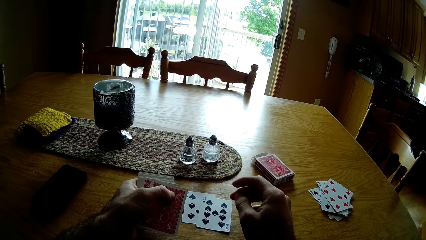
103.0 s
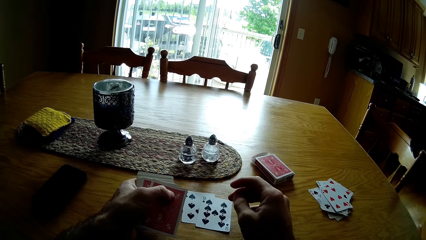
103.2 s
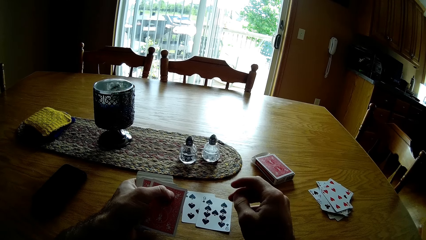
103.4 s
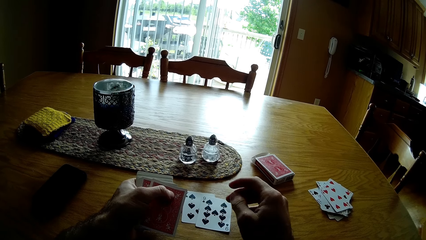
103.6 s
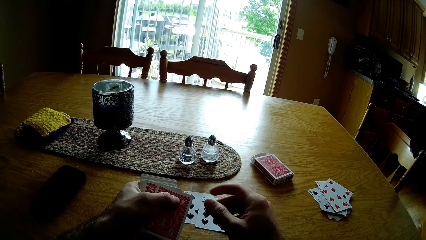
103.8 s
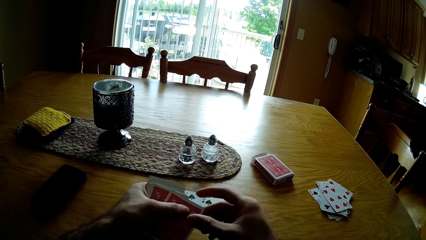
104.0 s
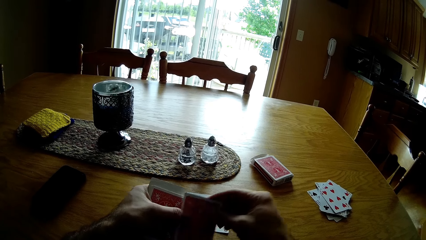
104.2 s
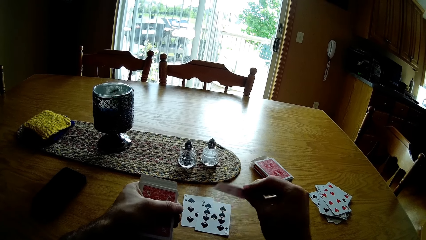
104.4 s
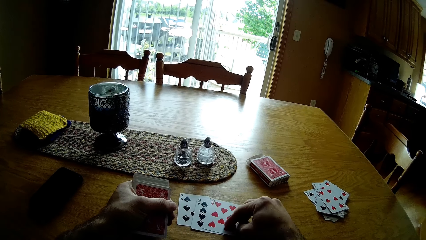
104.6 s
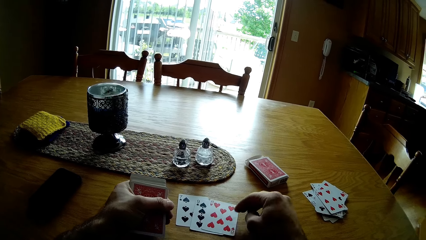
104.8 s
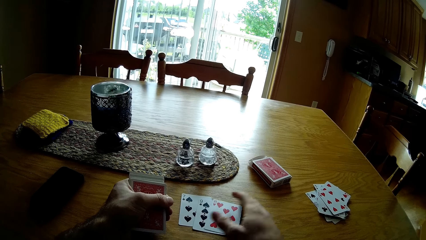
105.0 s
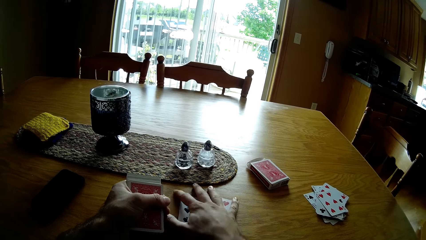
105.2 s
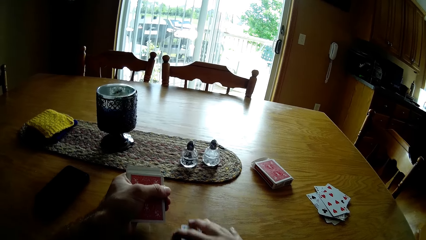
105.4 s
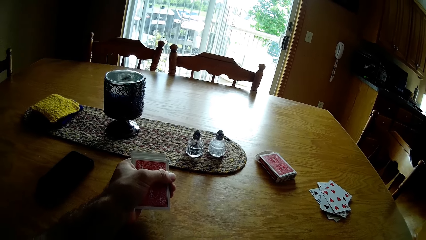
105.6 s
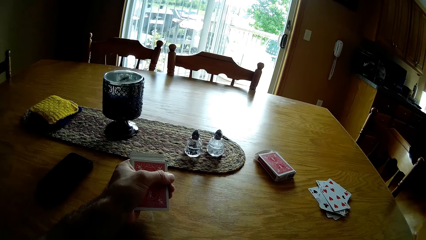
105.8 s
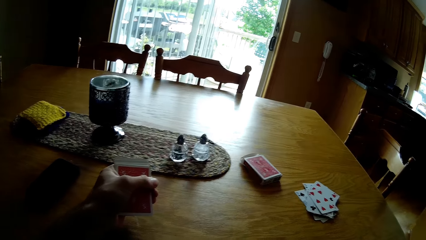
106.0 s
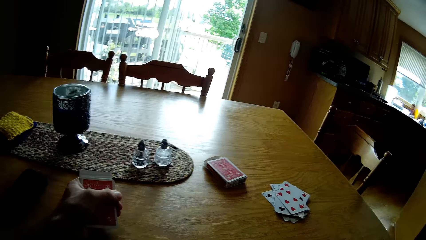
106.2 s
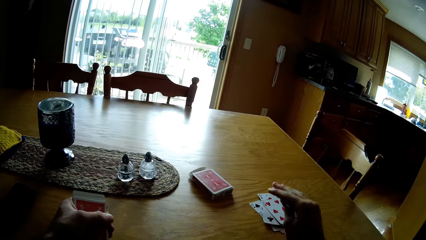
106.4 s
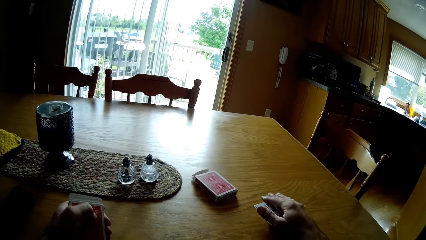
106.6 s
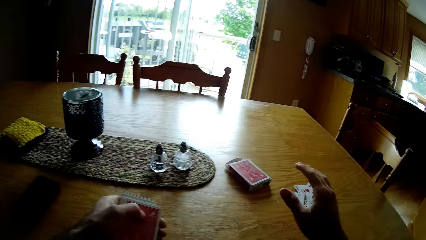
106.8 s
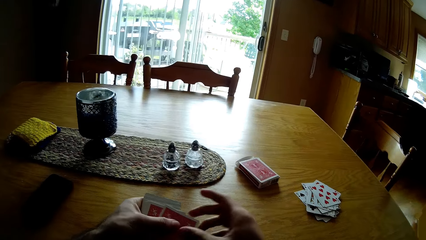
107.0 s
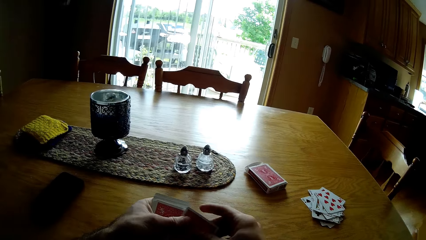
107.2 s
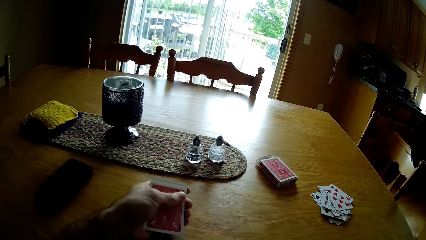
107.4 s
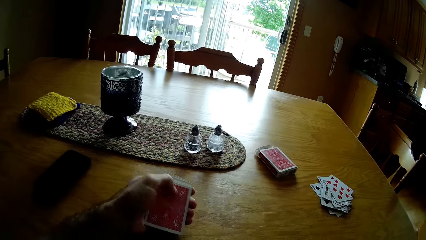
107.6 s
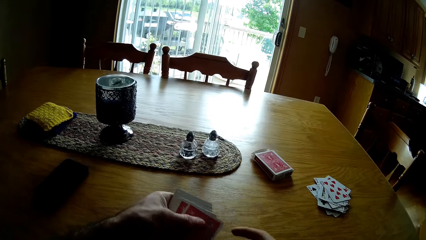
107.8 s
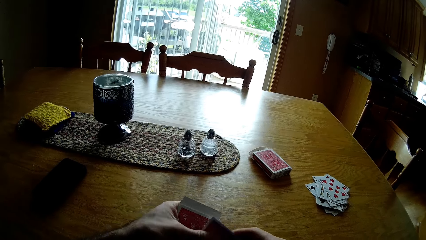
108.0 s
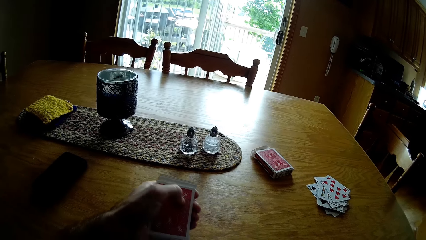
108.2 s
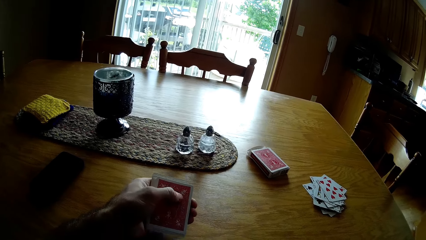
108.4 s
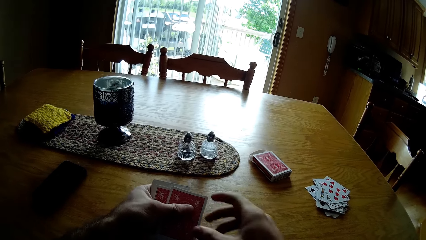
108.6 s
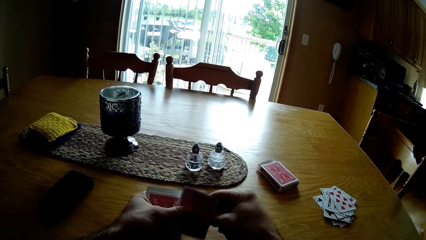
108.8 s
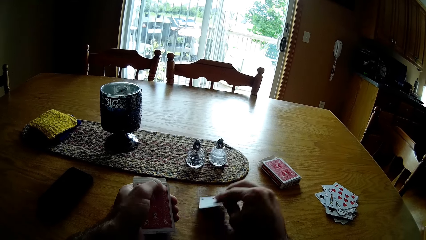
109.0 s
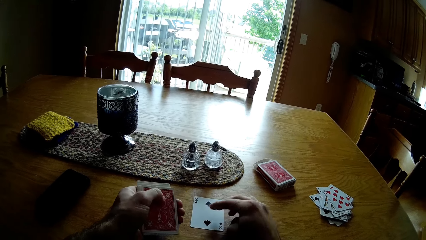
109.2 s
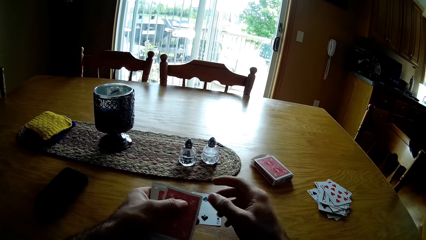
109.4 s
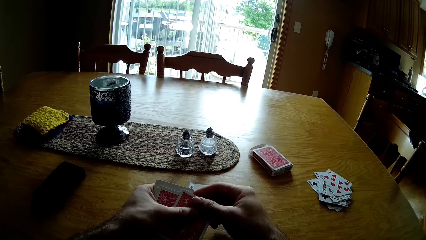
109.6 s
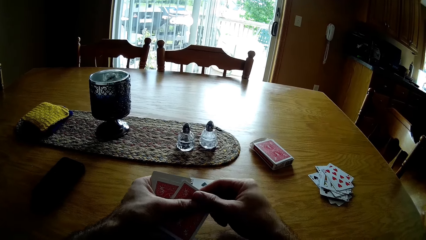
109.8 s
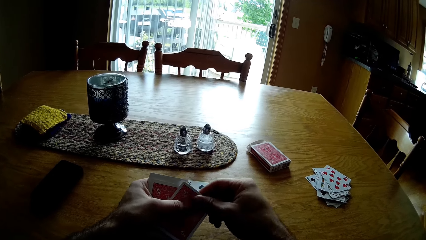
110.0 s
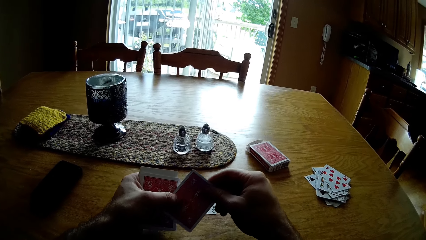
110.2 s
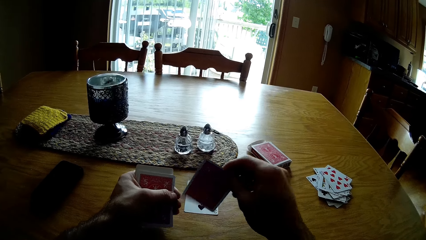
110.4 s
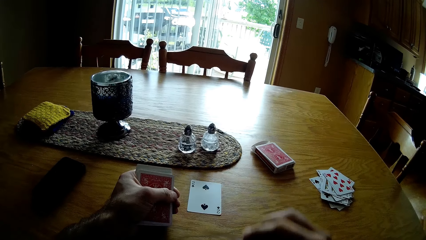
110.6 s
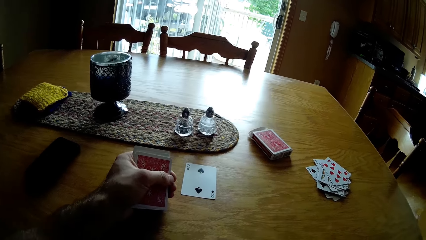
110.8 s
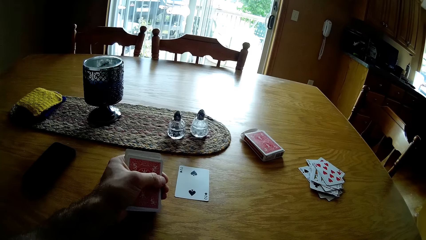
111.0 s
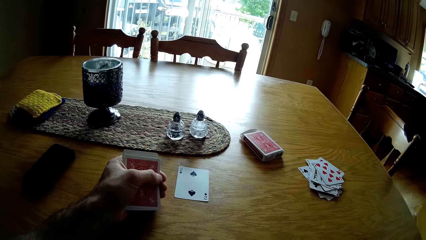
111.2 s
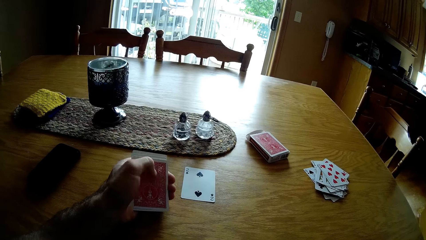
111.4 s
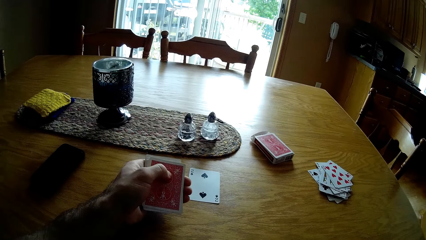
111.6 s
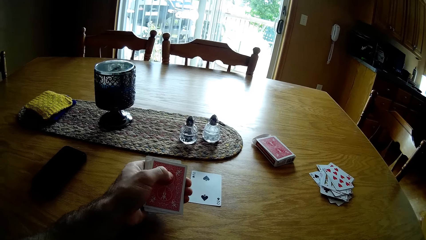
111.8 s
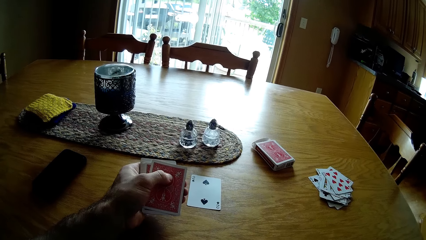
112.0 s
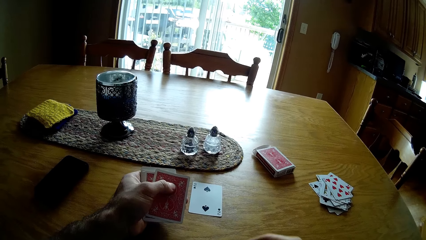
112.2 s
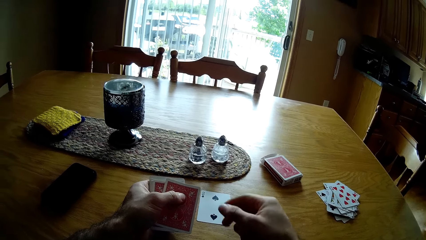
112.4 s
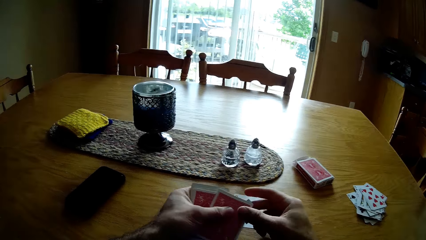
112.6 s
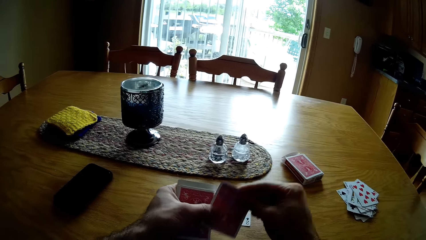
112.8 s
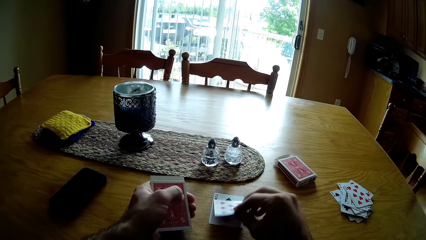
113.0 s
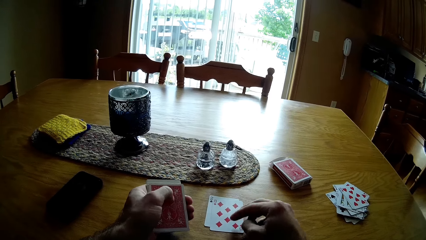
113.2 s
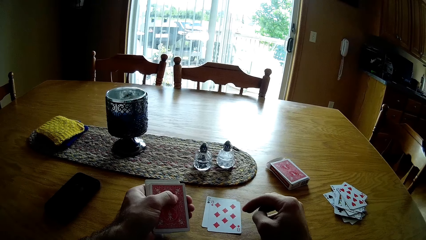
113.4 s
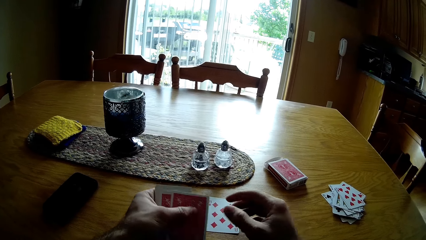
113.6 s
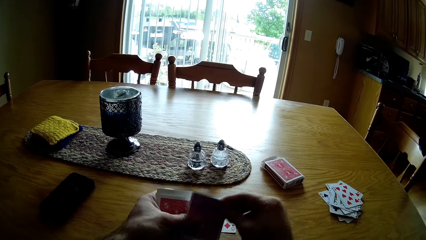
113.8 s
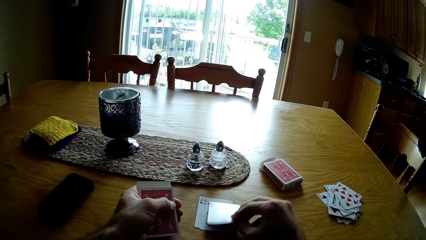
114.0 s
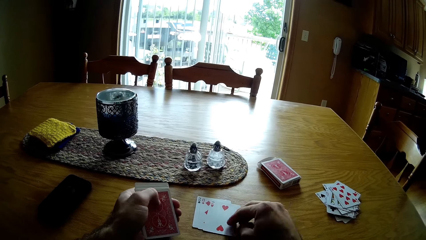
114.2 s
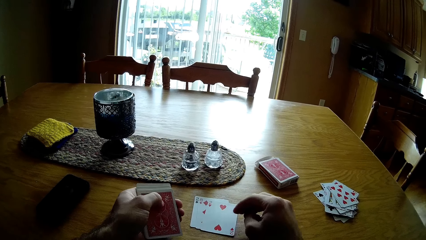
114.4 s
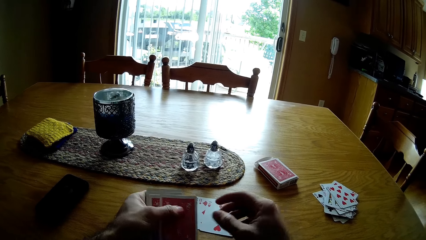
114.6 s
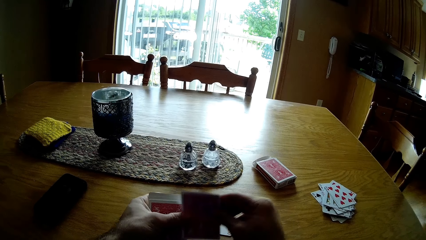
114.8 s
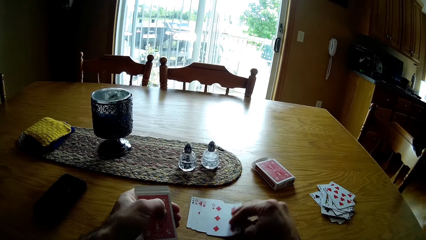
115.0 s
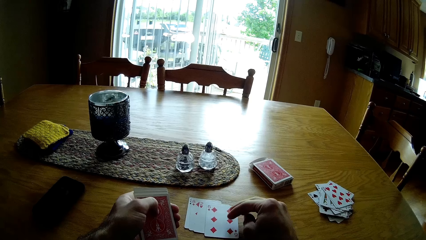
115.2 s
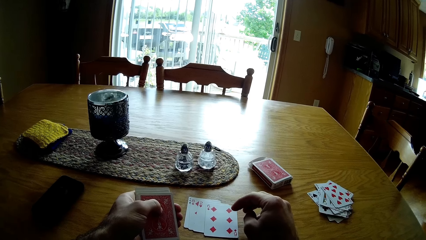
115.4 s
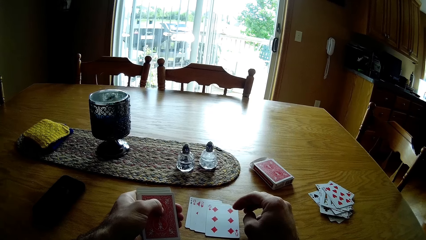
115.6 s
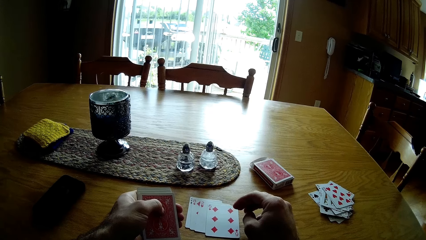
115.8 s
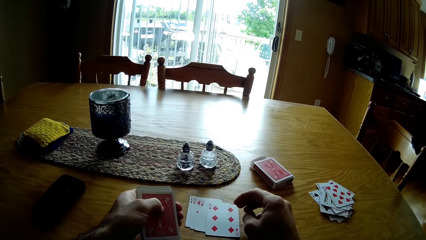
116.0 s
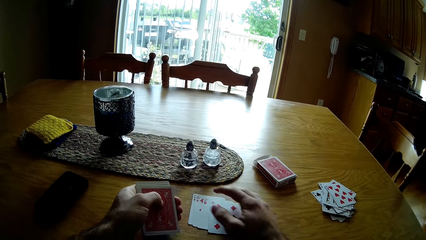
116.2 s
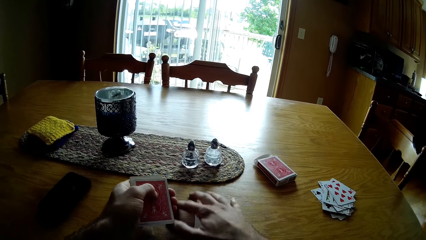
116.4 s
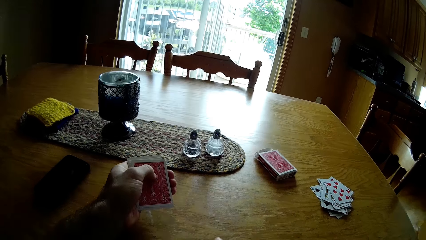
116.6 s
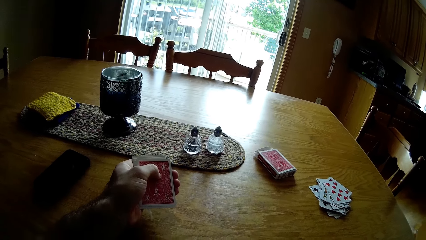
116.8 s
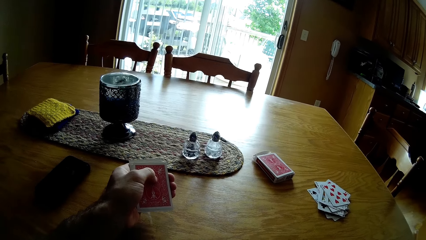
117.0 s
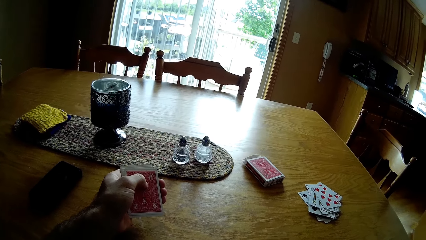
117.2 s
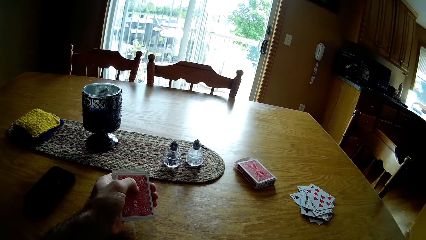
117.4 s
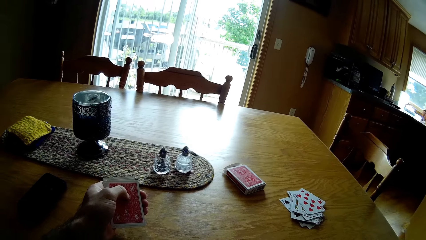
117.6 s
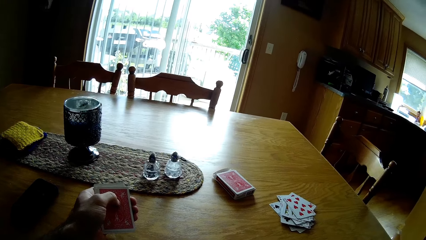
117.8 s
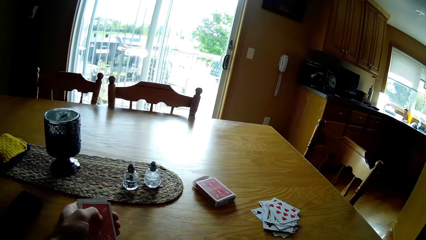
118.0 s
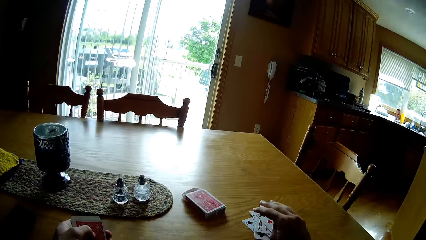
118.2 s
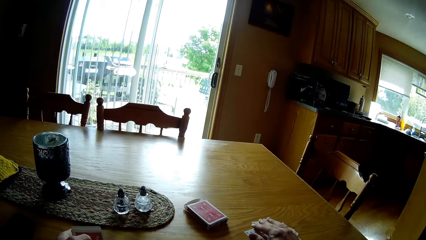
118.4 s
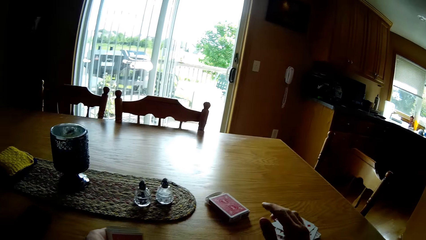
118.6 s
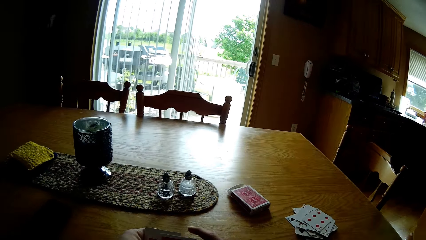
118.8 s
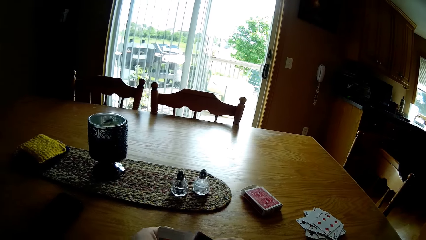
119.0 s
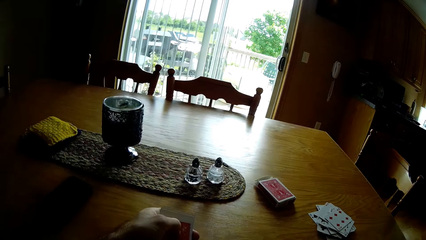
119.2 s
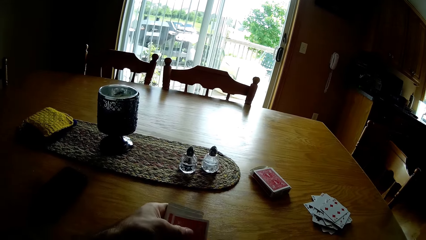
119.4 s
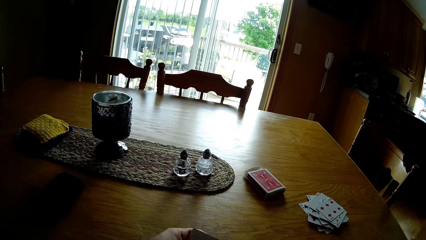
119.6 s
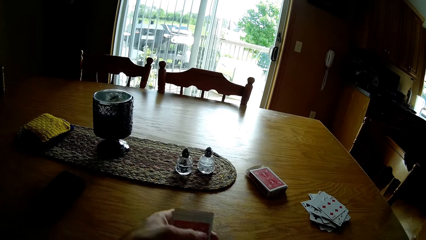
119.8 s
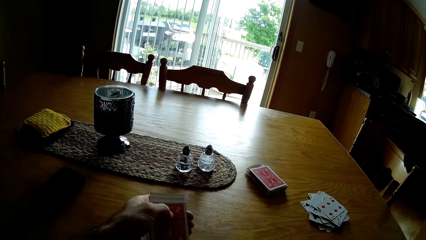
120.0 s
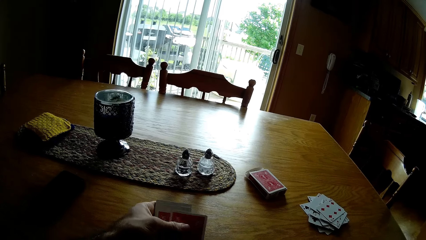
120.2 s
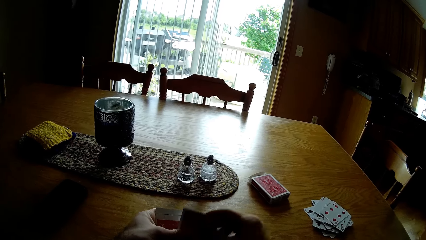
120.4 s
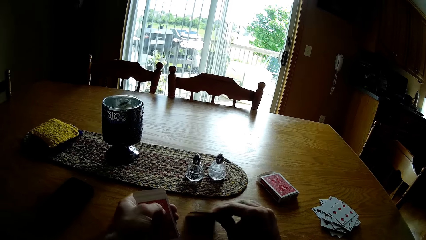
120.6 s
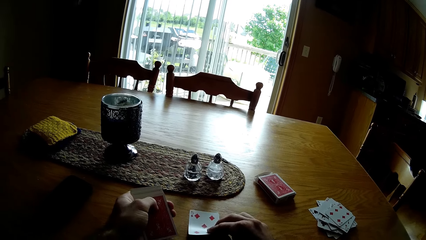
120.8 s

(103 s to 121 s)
The camera wearer picks up the card. They put the card on the table. They move the cards. They take the play cards. They put the card on the other cards. They pick up the card. They put the card on the table. They arrange the play cards on the table. They pick up the card. They put the card on the table. They pick up the card. They put the card on the table. They pick up the card. They put the card on the table. They pick up the card. They put the card on the table. They pick up the card. They put the card on the table. They pick up the play cards on the table. They put the card on the other cards. They pick up the card. They shuffle the play card.
